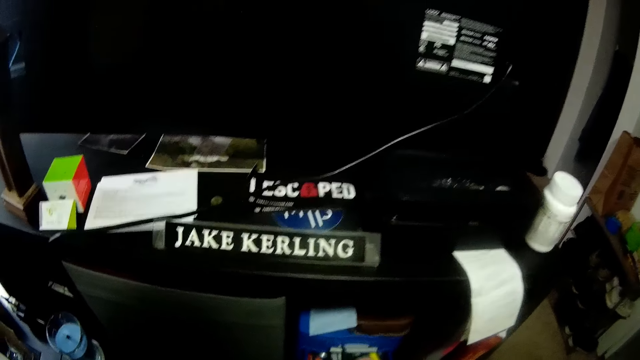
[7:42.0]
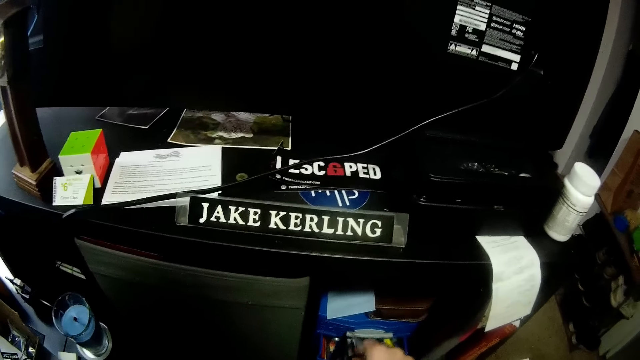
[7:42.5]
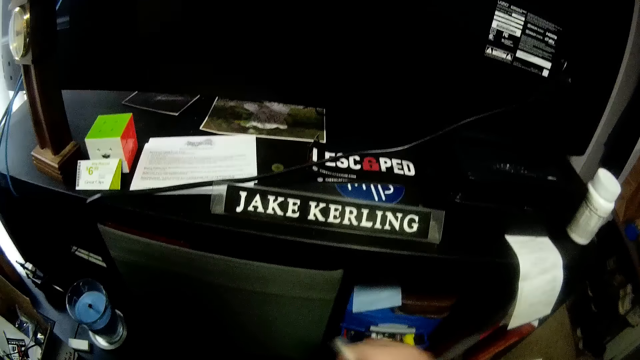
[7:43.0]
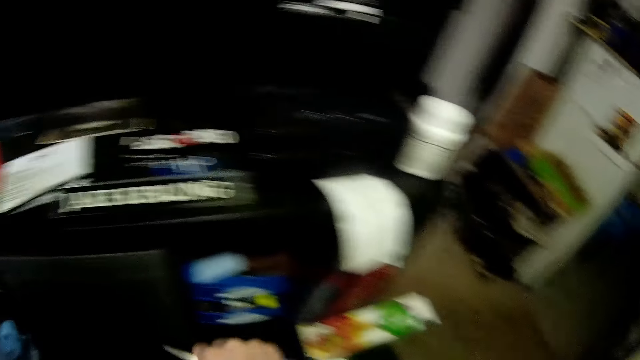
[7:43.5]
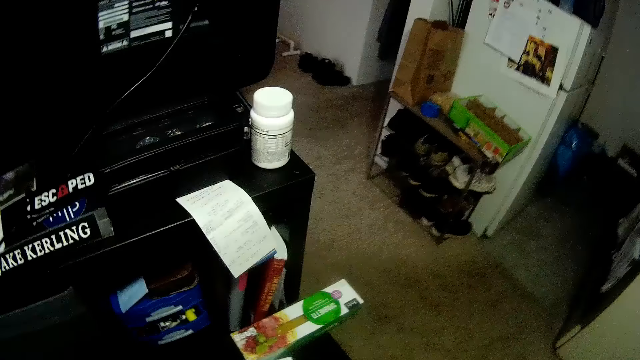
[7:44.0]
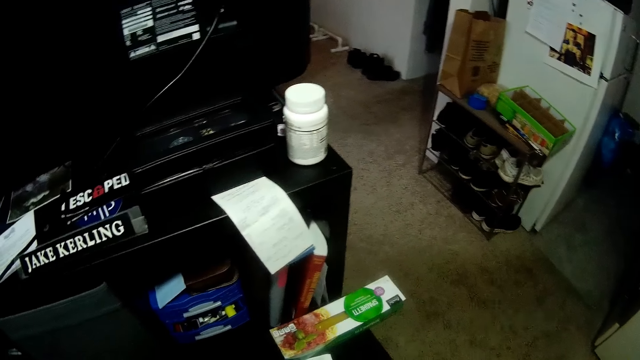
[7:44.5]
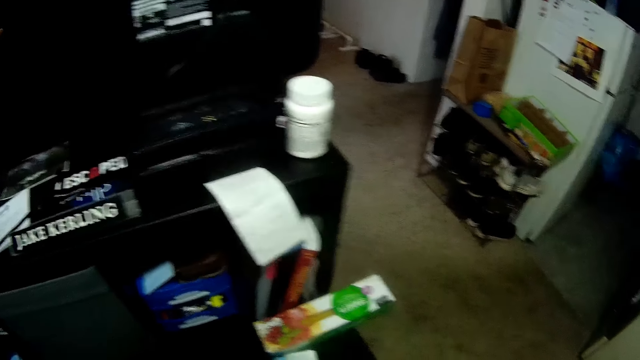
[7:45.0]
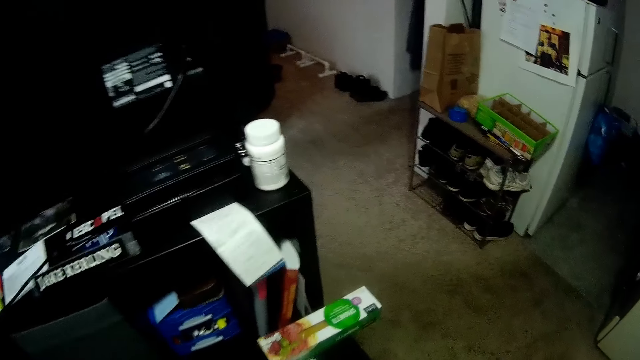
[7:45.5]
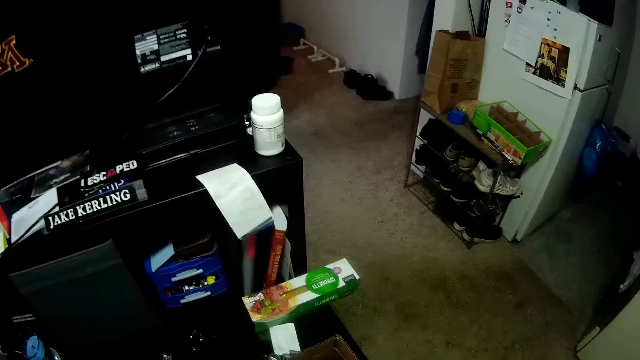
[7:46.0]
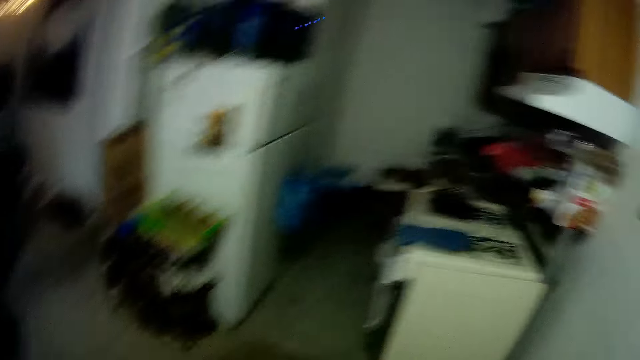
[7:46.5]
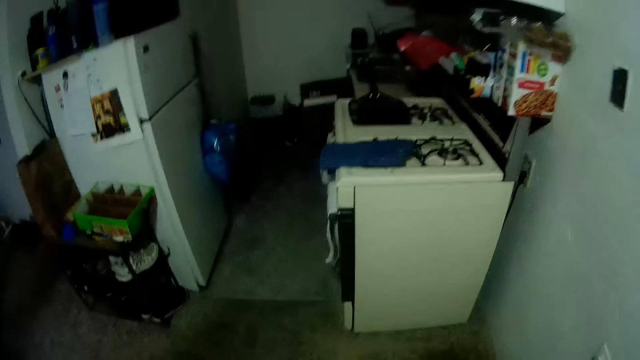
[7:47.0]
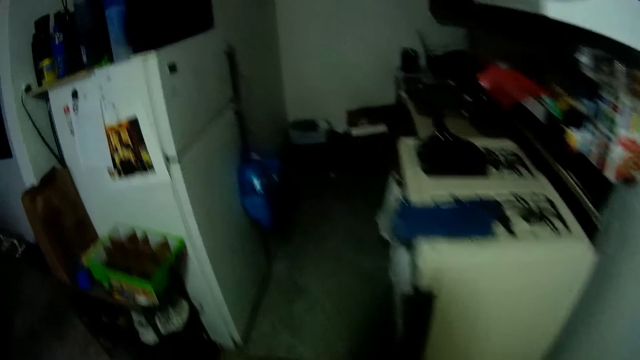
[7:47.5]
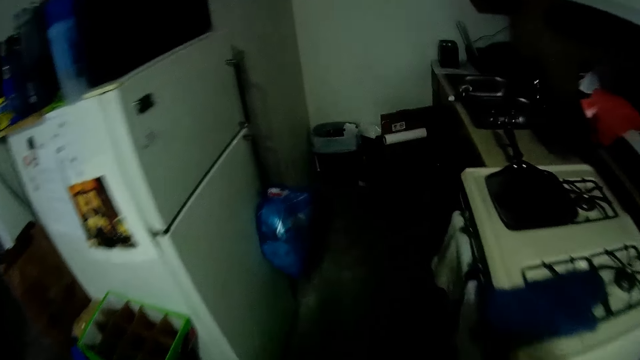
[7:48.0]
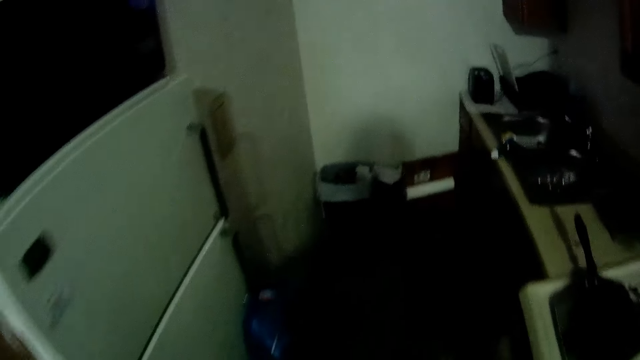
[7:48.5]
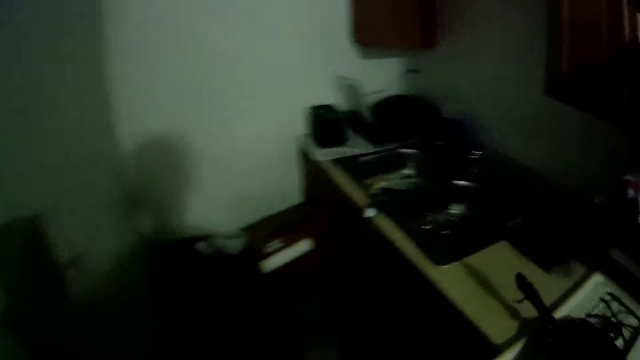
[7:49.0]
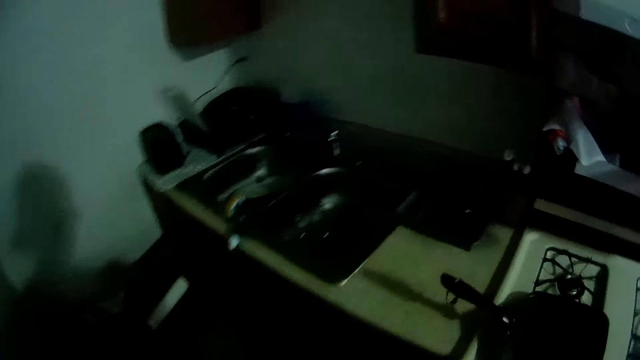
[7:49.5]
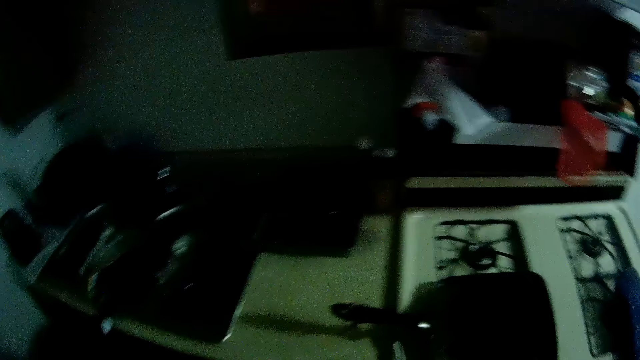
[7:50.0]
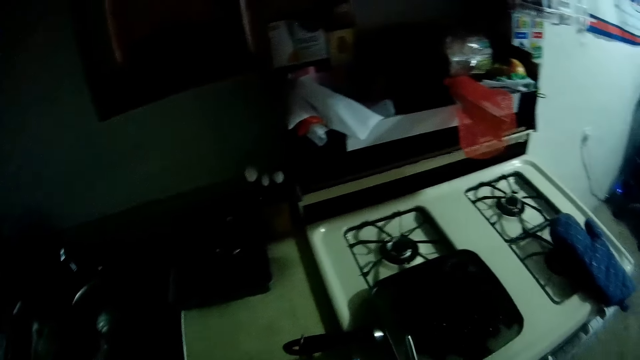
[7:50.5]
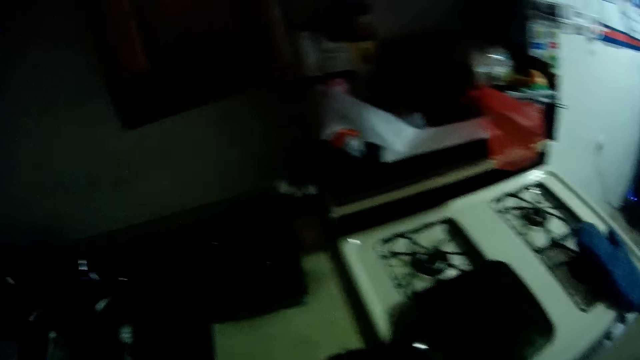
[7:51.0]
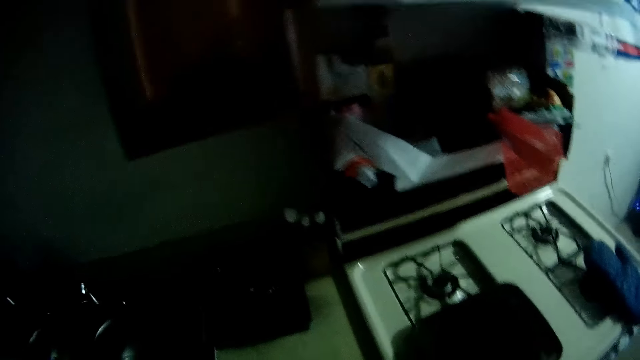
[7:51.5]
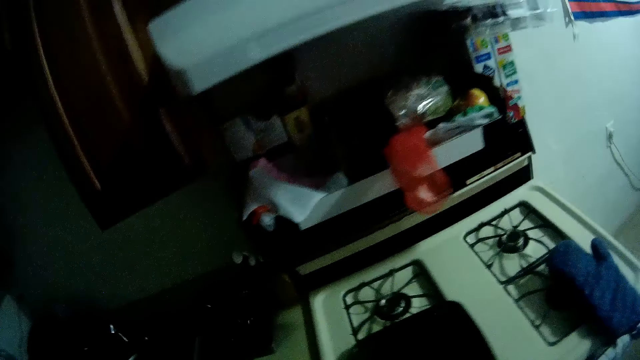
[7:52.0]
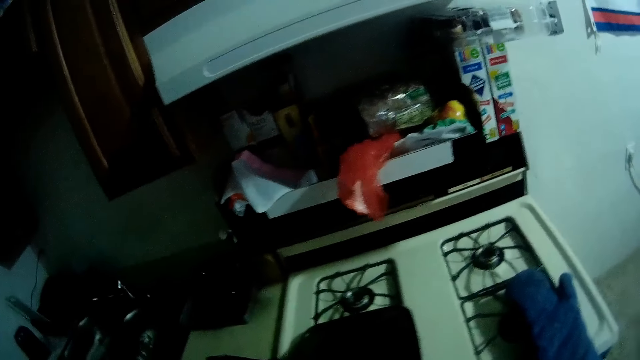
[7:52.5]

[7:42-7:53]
The camera wearer picks tools from a drawer. They turn right. They walk towards a cooker in the kitchen. They look around.

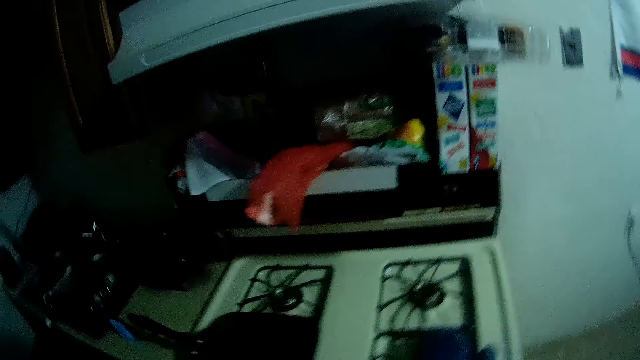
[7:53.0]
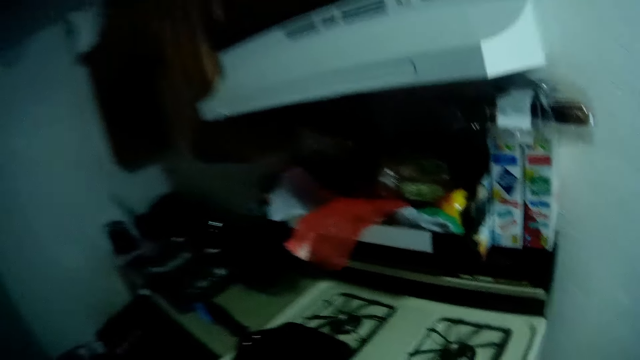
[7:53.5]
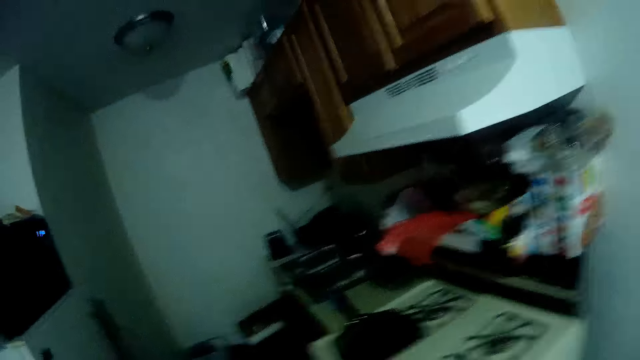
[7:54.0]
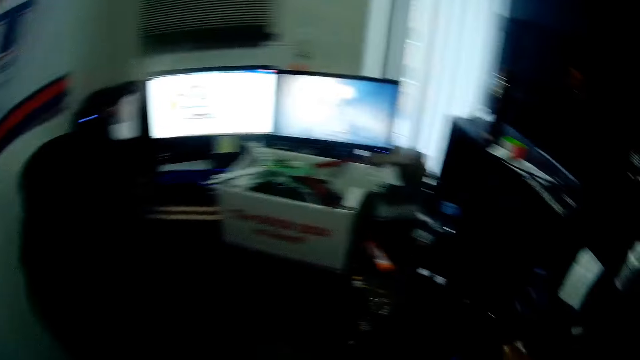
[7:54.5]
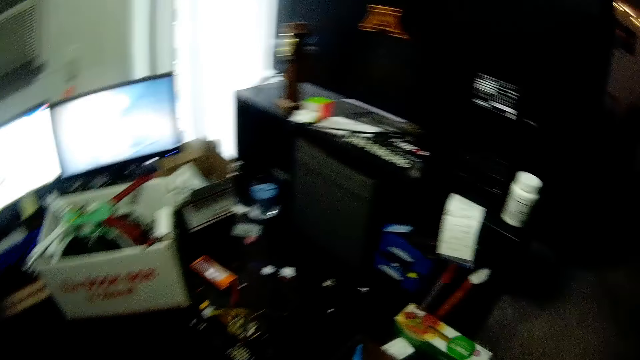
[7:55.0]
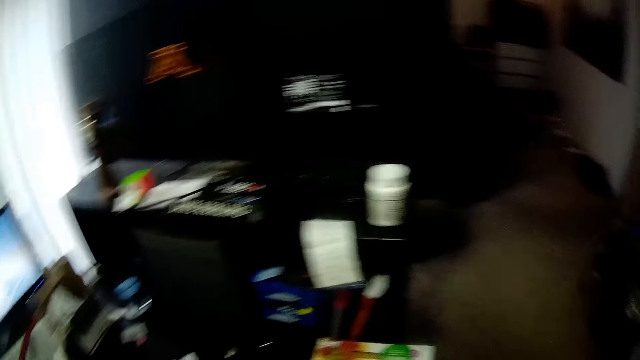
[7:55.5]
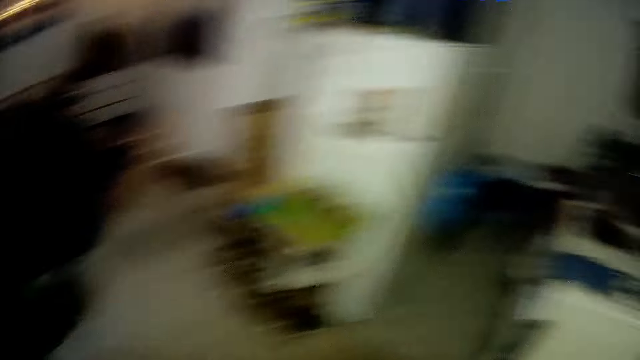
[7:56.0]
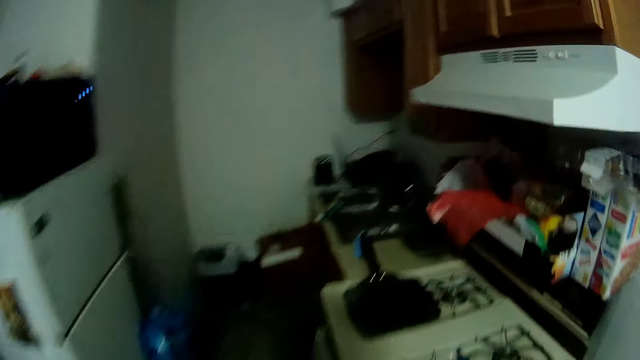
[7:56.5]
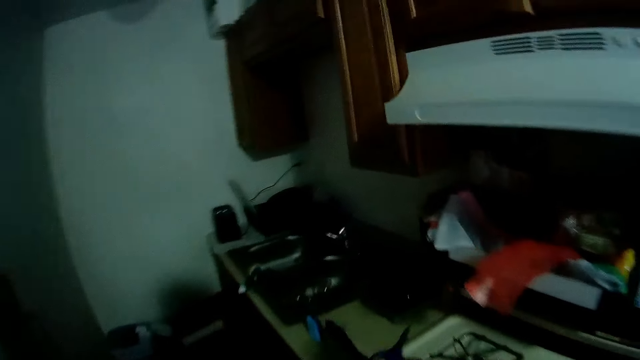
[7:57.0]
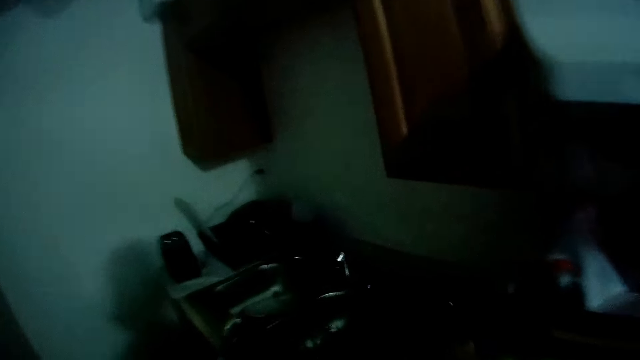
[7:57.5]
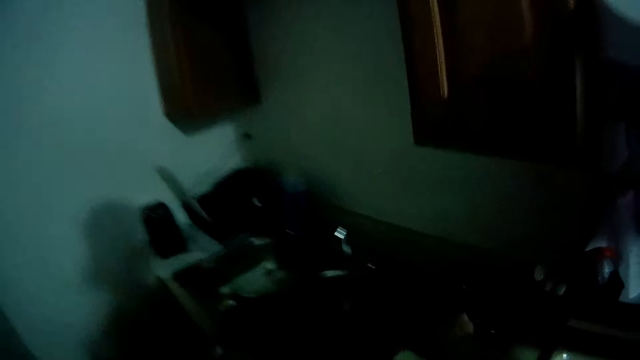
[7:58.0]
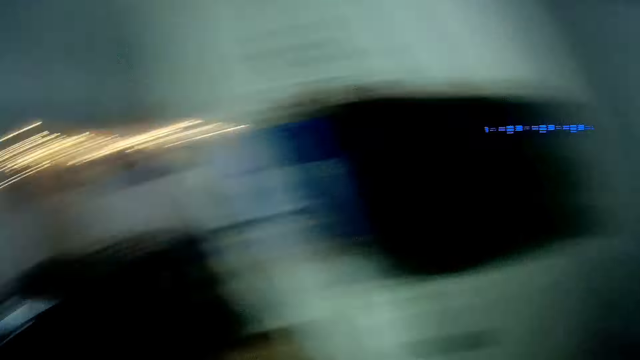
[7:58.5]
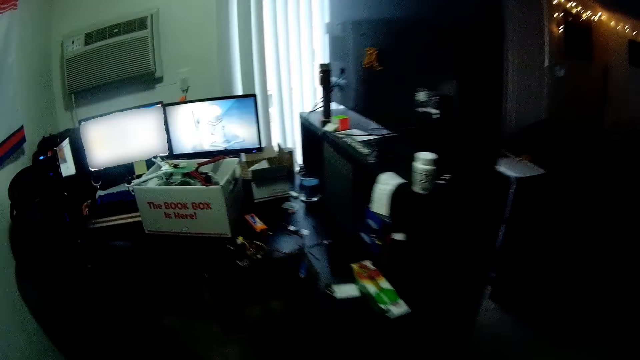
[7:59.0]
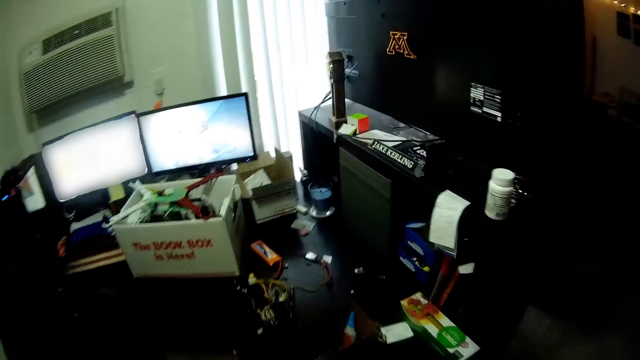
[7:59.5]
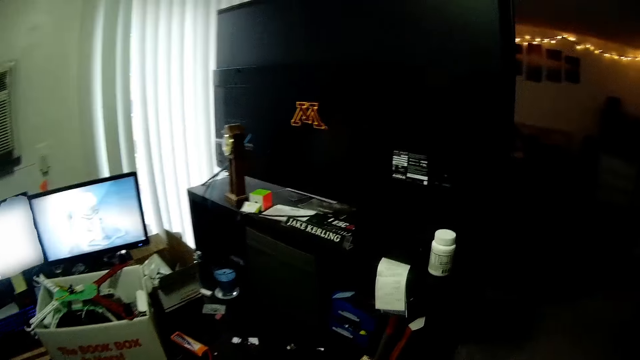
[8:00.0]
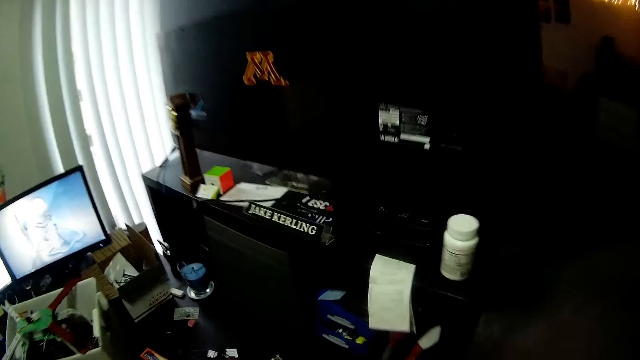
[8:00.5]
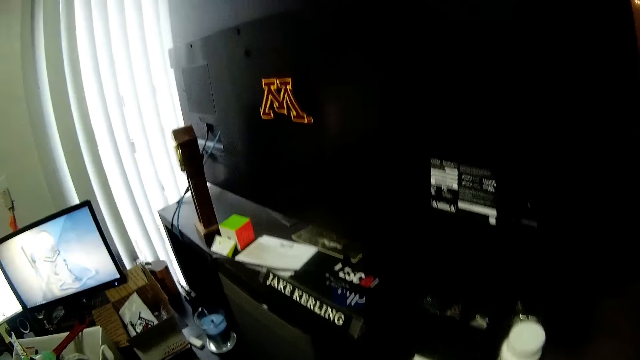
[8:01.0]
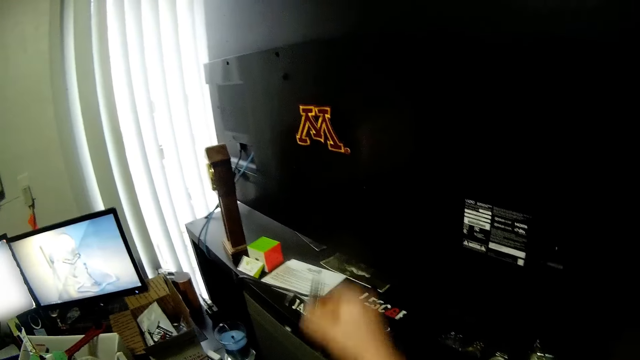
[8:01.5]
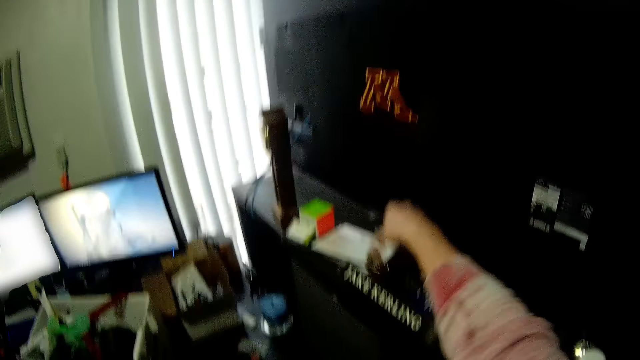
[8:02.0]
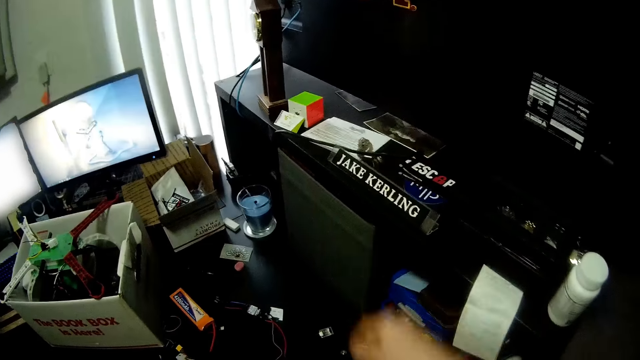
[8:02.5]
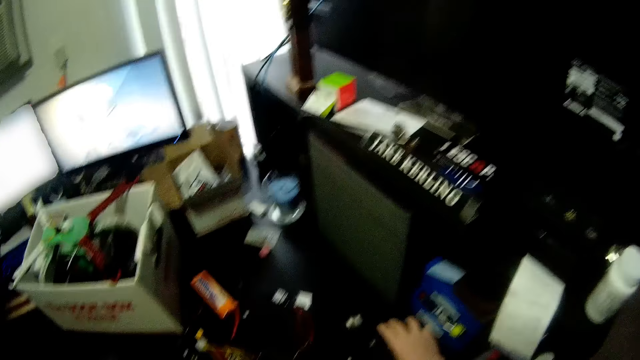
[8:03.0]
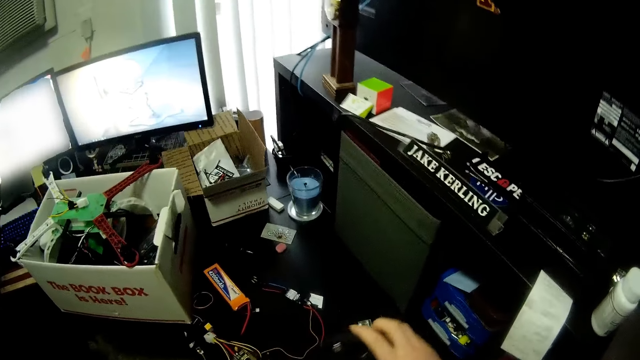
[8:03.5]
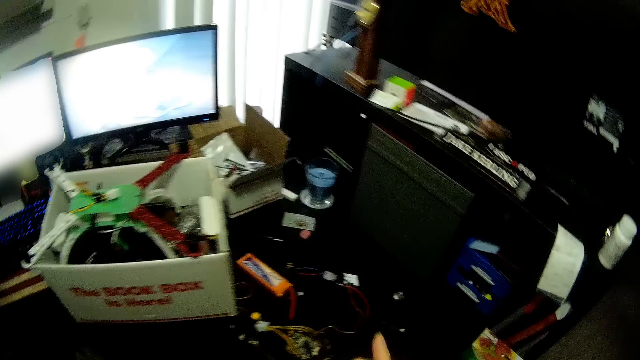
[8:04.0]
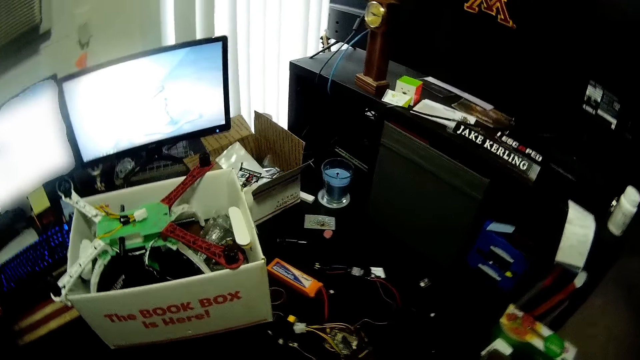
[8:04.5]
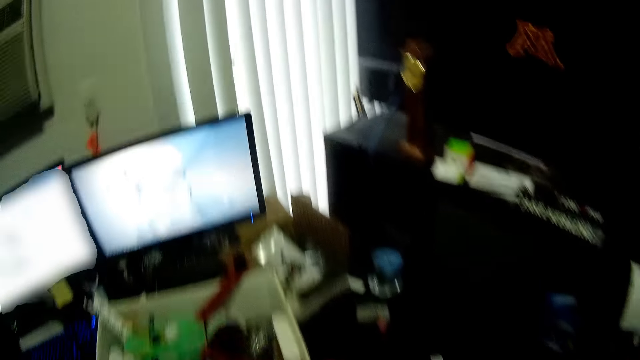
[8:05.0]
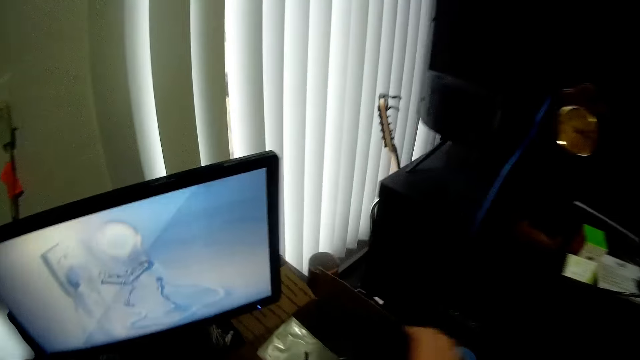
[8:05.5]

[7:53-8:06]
The camera wearer walks back towards the desk. They turn towards the cooker in the kitchen. They pick up something. They turn back towards the desk. They walk around the house. They drop a silver wire beside a television. They pick up a black box from the desk.
